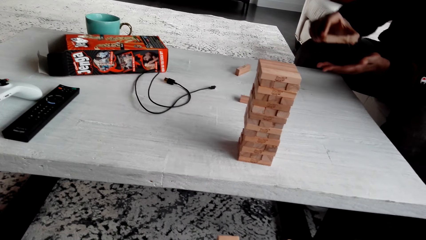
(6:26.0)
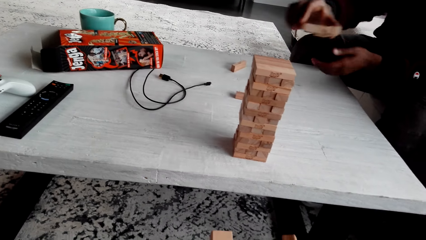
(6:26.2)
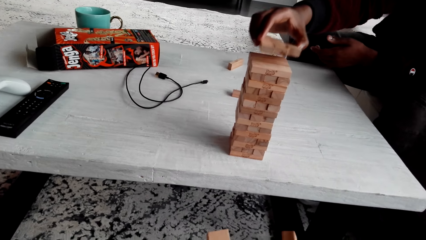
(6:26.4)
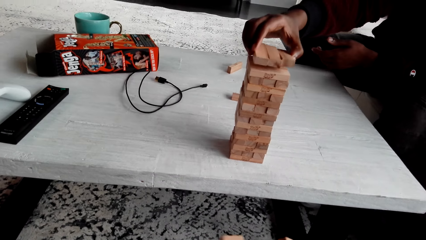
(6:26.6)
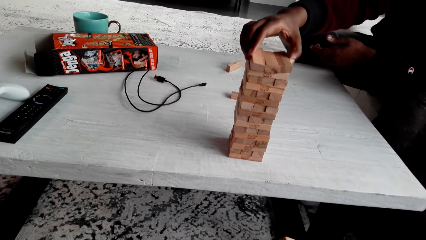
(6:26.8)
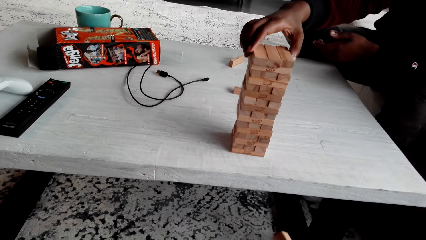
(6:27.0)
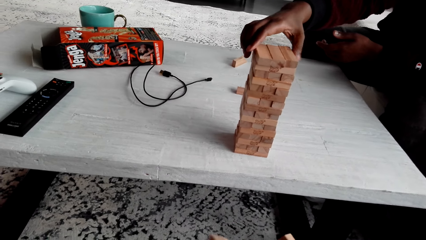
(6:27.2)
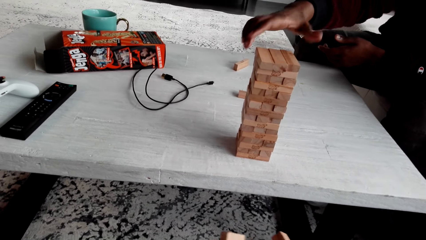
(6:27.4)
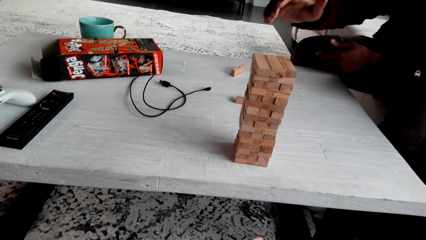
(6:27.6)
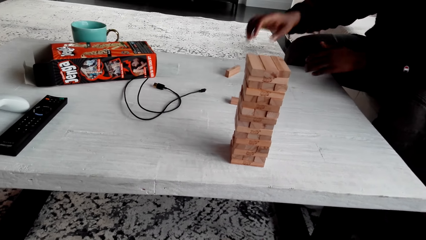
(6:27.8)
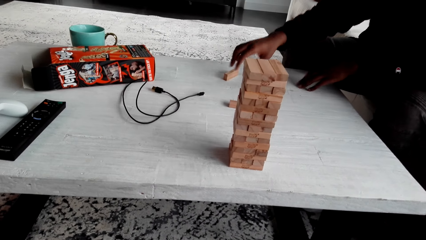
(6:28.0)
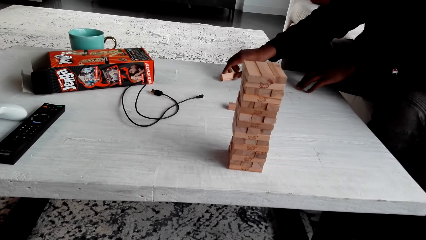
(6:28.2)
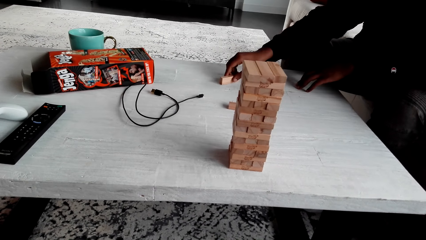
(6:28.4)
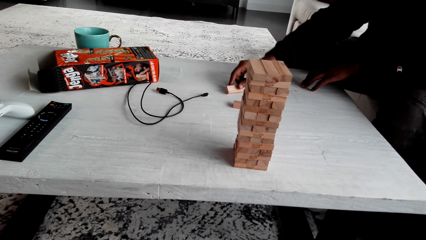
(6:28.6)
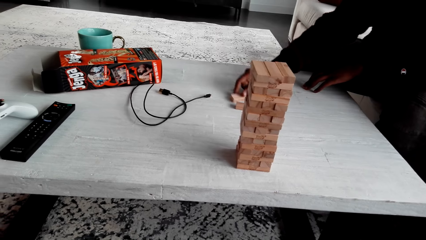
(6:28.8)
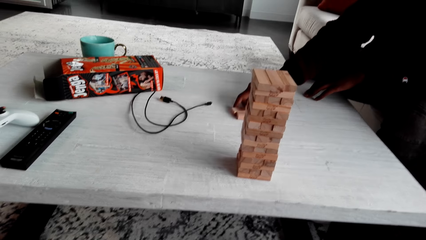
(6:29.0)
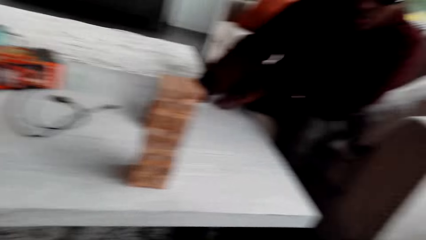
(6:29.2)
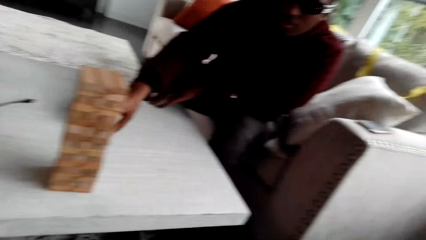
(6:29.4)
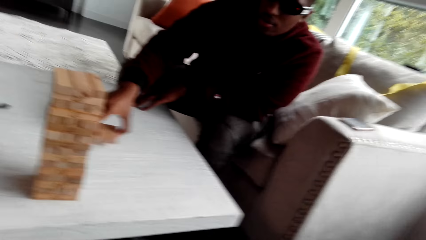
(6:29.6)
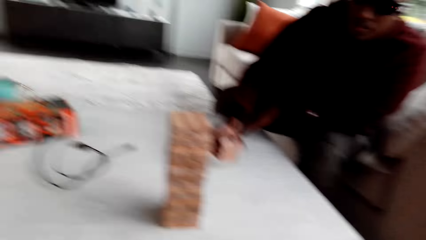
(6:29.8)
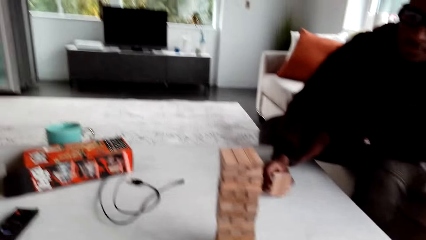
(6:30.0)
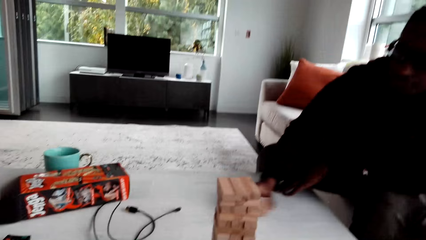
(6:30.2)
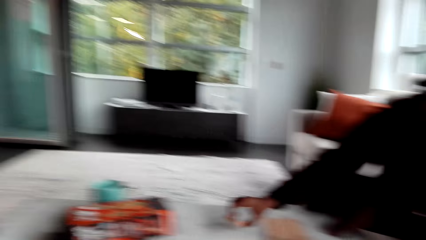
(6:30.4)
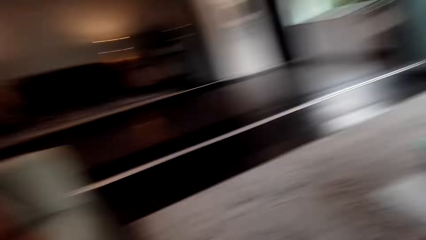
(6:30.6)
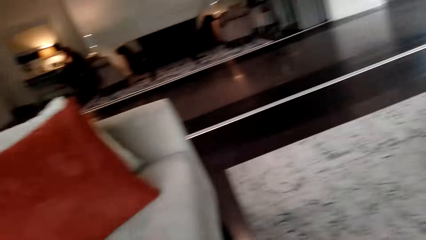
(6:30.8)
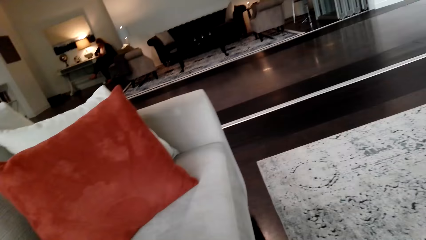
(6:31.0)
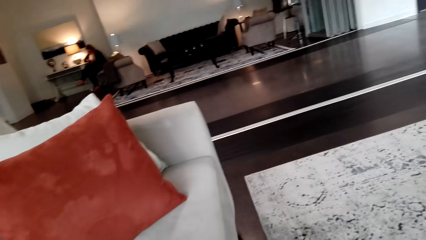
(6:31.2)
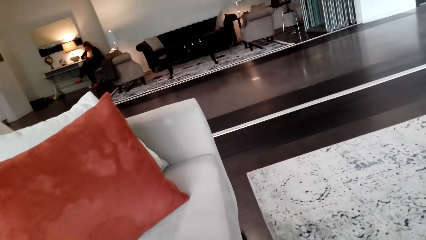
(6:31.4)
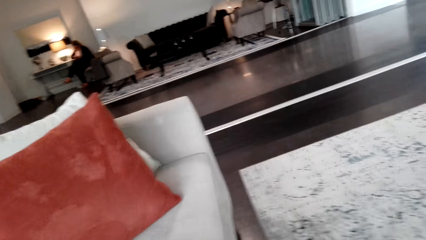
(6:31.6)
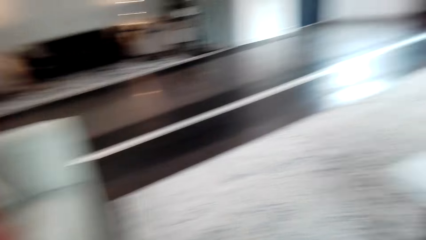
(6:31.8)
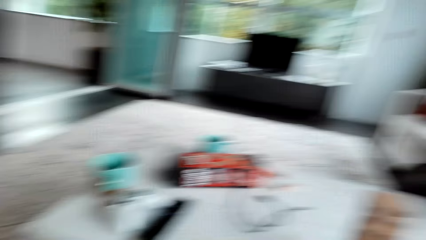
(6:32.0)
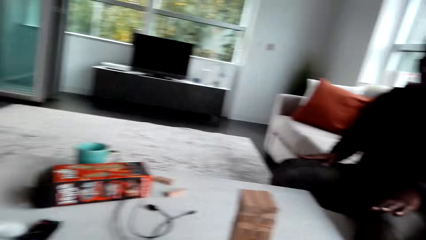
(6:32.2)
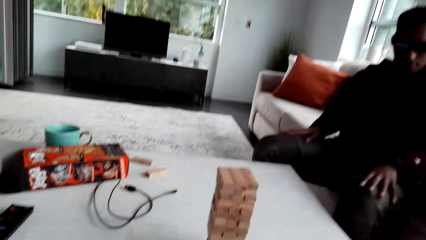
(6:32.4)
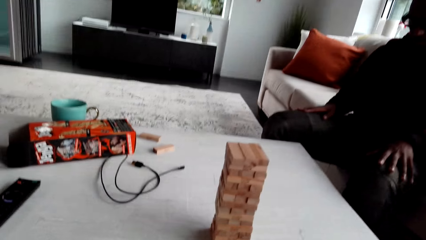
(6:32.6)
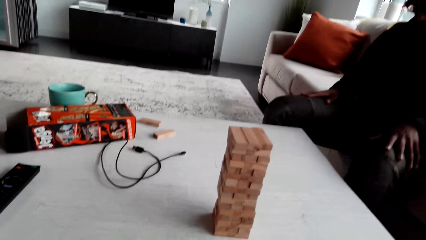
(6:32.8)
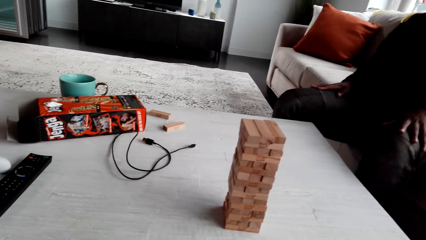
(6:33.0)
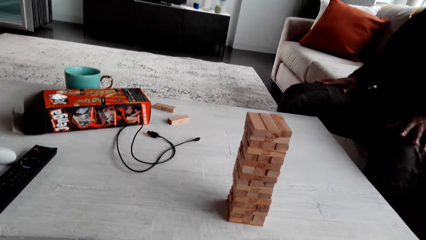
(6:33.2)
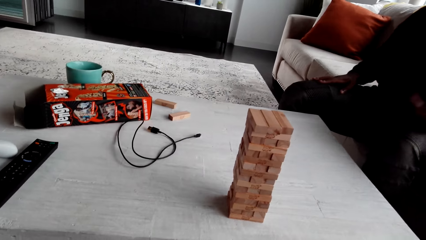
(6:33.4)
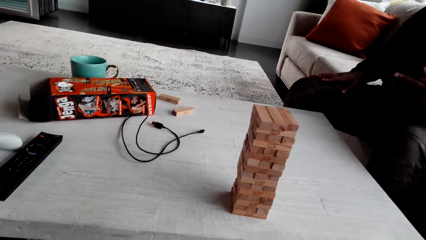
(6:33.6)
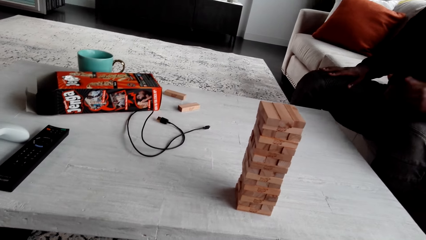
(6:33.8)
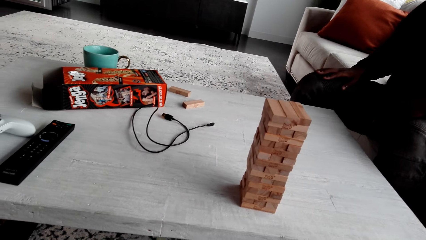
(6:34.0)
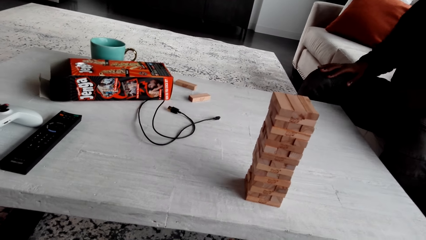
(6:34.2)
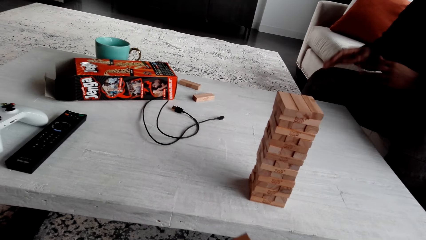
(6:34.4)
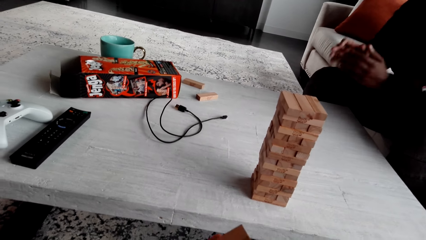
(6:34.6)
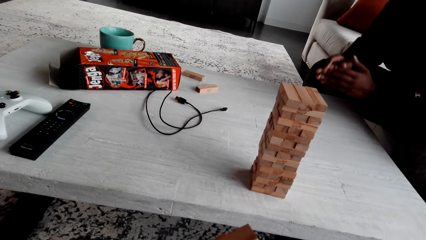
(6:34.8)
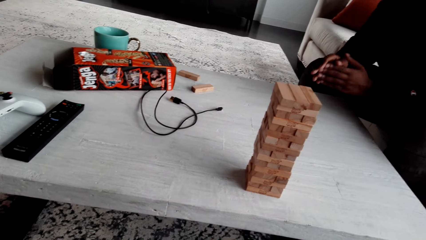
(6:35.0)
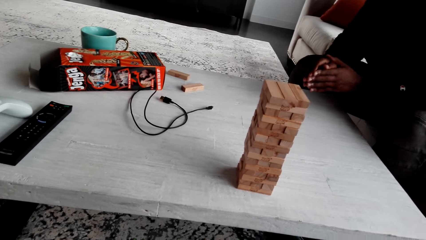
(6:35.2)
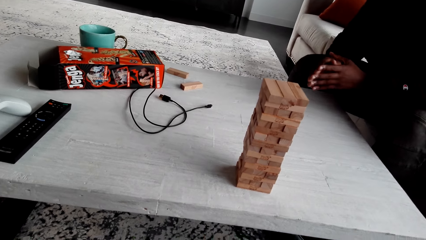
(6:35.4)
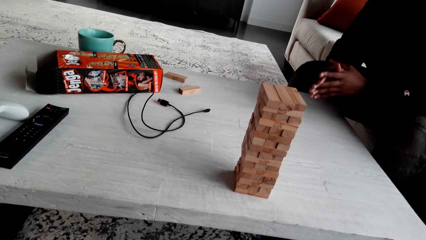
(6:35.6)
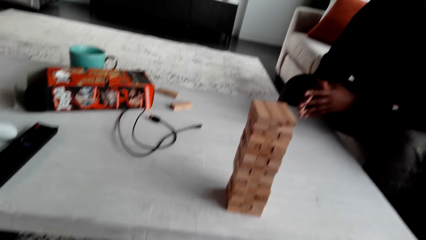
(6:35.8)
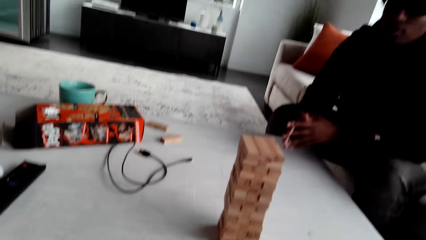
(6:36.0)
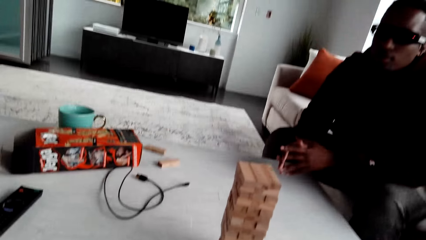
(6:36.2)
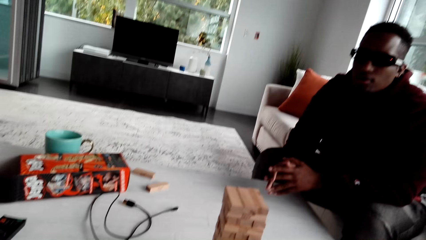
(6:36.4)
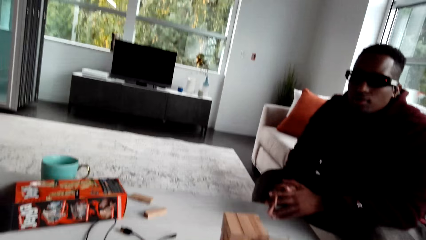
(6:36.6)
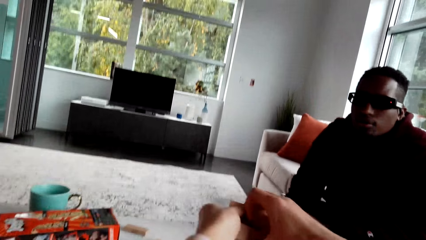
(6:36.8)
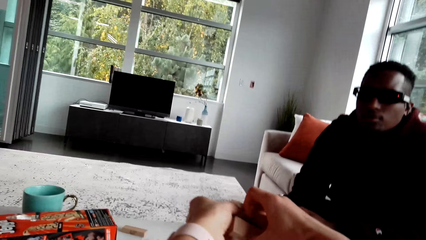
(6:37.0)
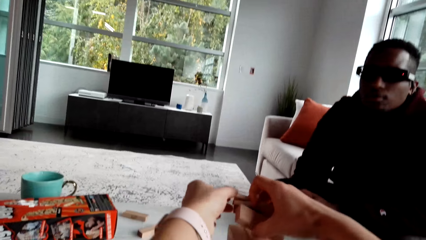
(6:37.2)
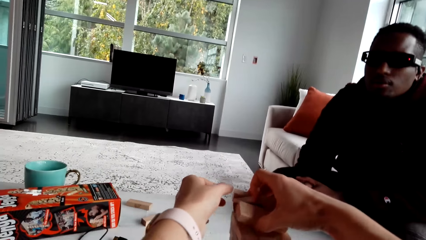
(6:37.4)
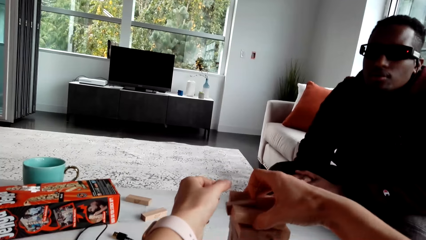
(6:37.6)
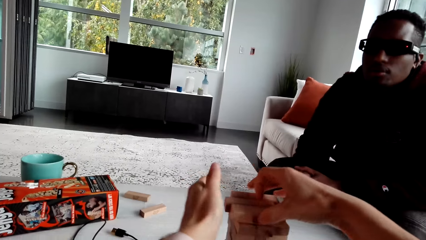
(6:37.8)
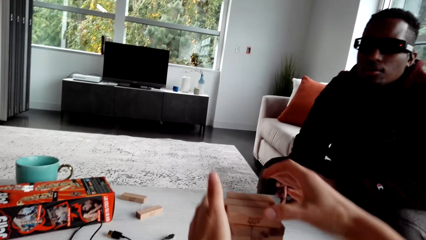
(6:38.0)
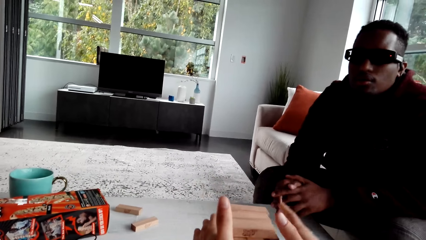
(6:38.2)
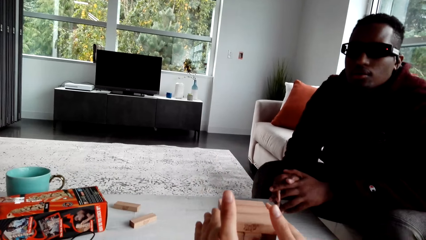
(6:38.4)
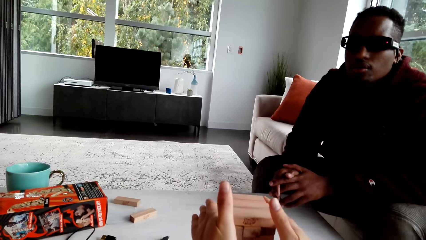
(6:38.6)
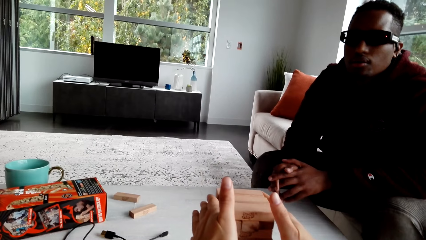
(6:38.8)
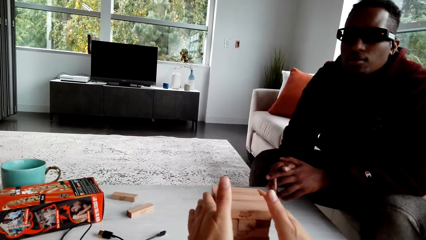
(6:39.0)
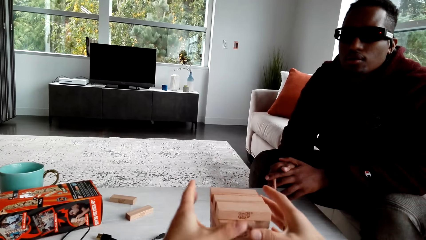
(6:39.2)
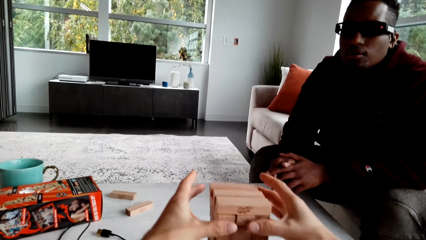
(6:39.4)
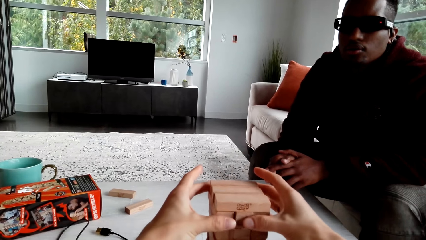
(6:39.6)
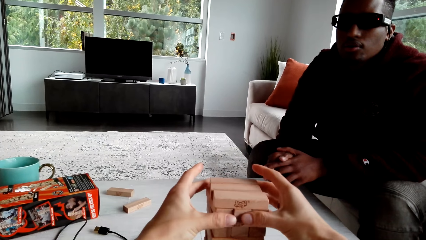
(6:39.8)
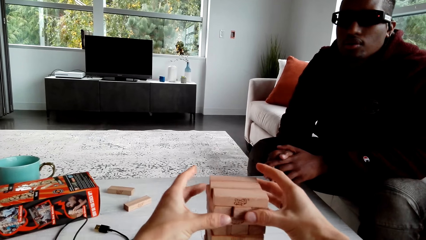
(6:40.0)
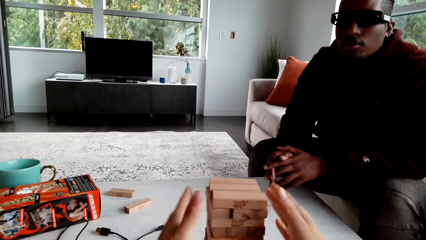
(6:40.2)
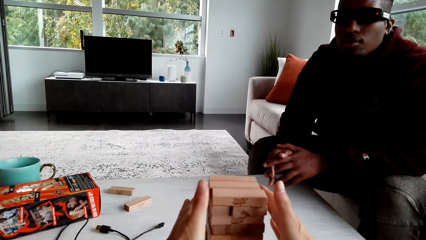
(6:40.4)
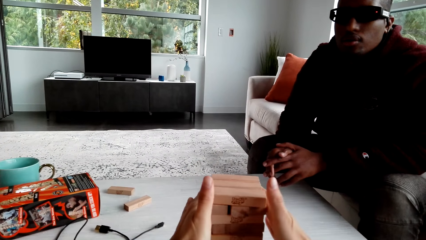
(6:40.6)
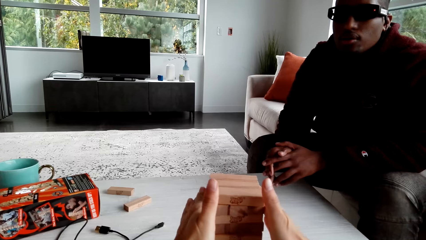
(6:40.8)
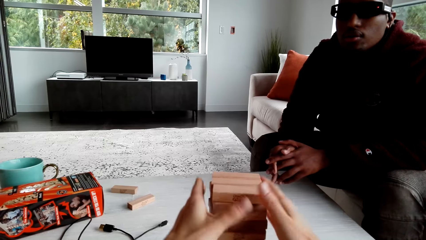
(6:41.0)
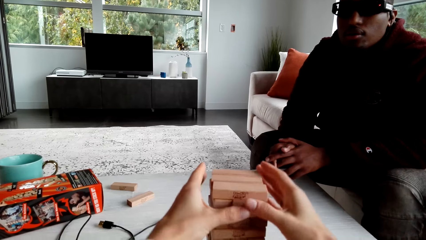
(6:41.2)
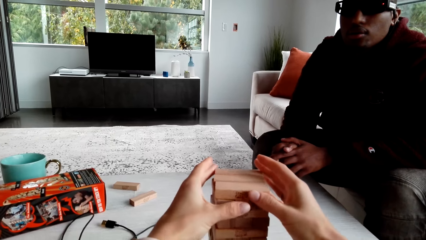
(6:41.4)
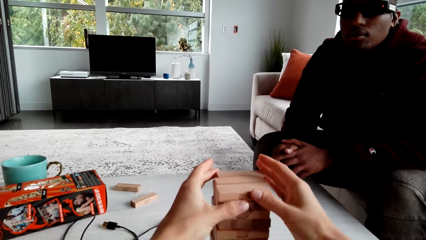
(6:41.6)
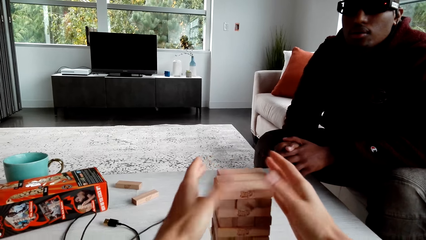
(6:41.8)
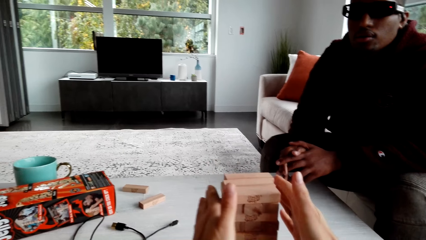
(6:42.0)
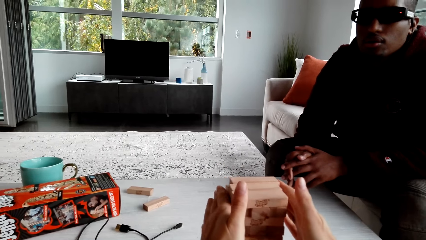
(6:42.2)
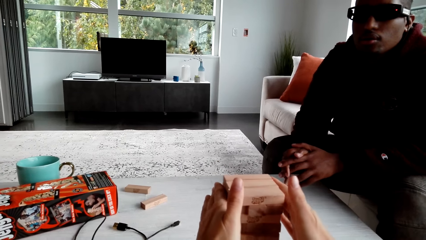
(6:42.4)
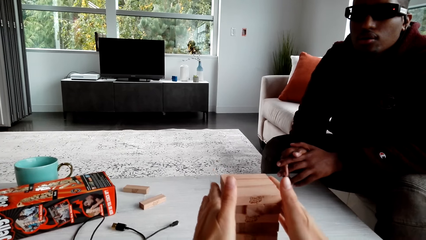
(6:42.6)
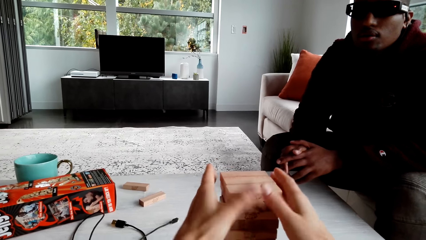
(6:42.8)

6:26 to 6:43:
The camera wearer dialogues with a man. The man plays the jenga game. The camera wearer looks around. They dialogue with the man. They turn around. They dialogue with the man. The man dialogues with the camera wearer. The camera wearer looks around. They play the jenga game. They dialogue with the man.
